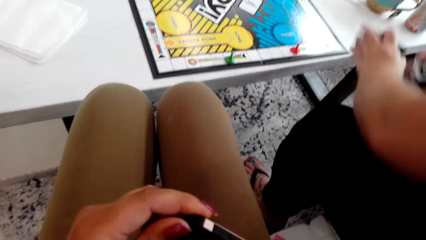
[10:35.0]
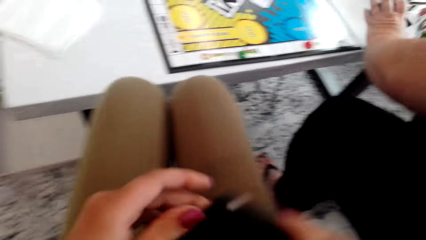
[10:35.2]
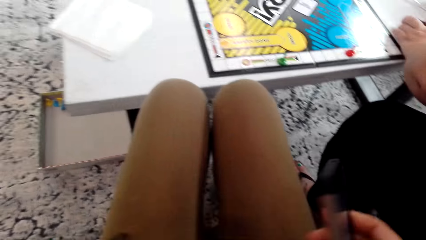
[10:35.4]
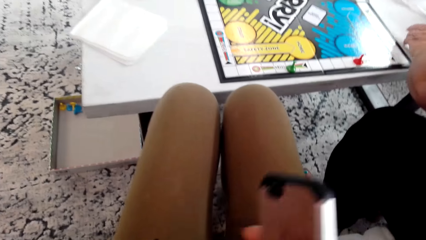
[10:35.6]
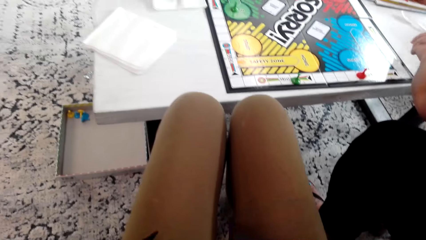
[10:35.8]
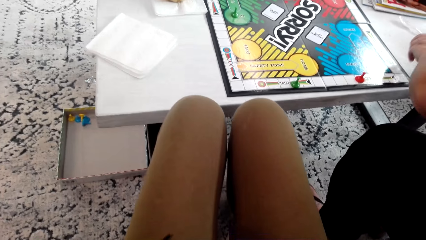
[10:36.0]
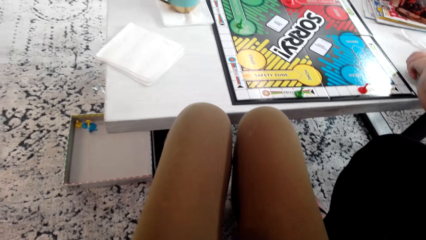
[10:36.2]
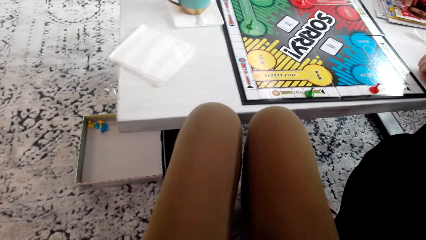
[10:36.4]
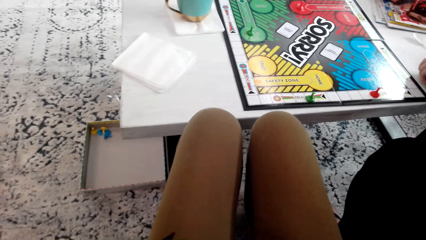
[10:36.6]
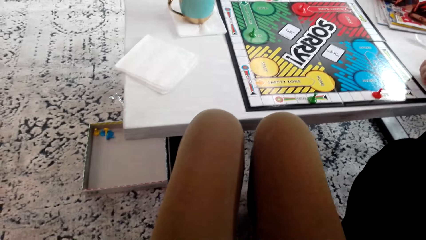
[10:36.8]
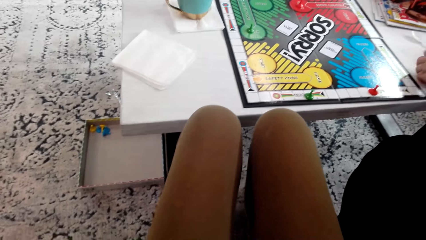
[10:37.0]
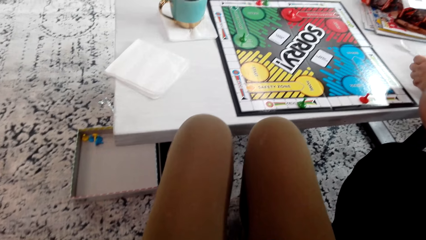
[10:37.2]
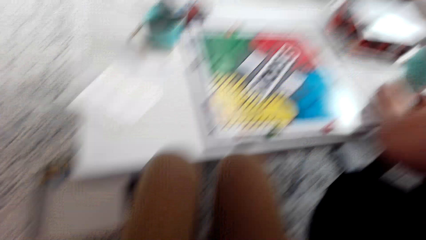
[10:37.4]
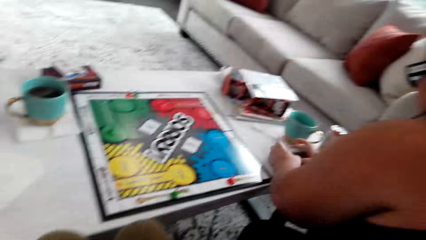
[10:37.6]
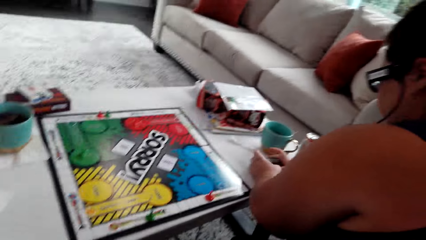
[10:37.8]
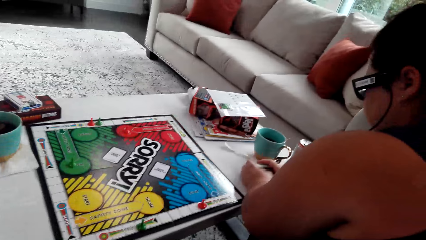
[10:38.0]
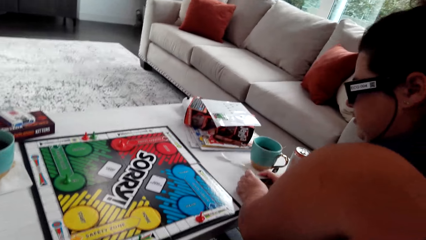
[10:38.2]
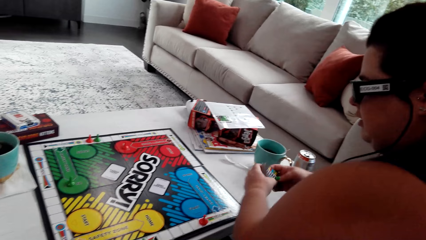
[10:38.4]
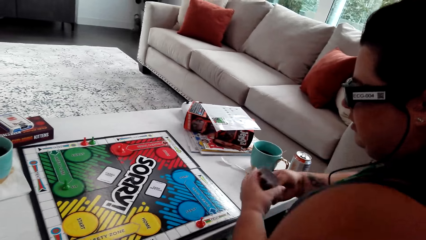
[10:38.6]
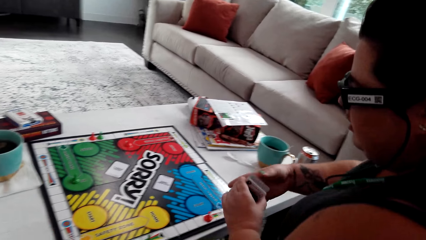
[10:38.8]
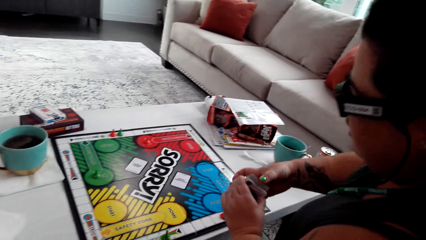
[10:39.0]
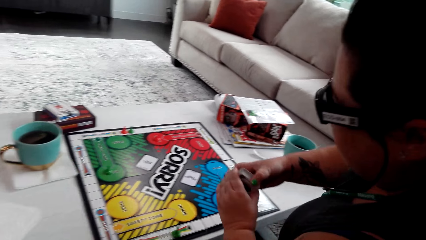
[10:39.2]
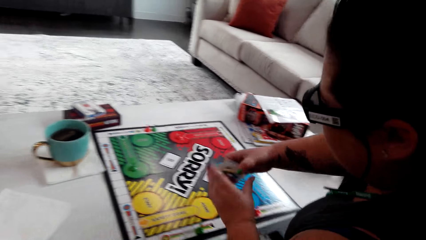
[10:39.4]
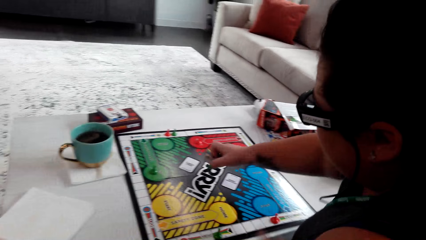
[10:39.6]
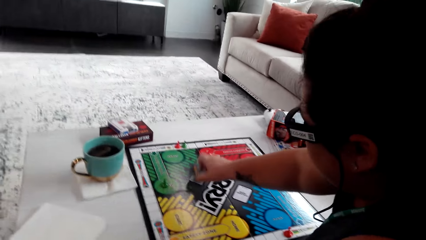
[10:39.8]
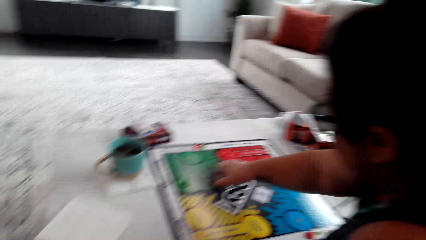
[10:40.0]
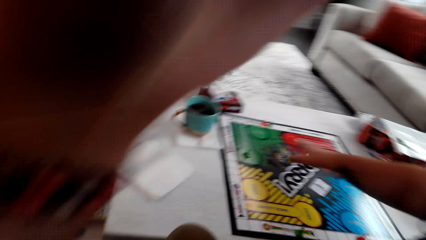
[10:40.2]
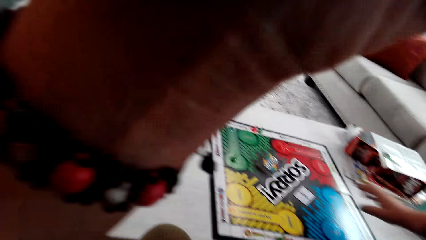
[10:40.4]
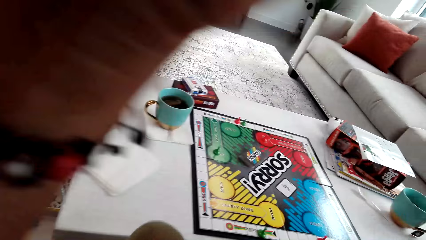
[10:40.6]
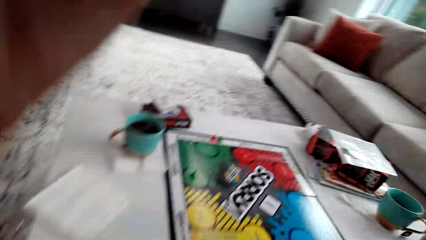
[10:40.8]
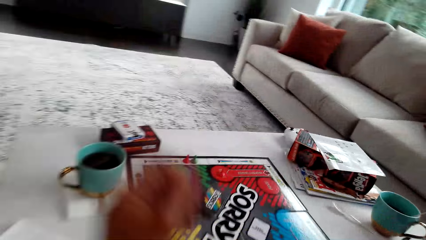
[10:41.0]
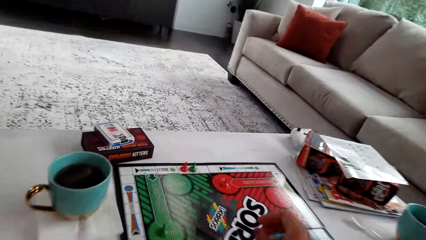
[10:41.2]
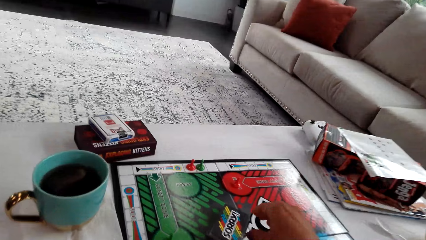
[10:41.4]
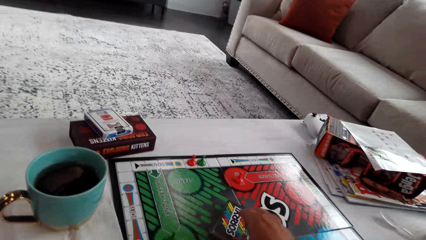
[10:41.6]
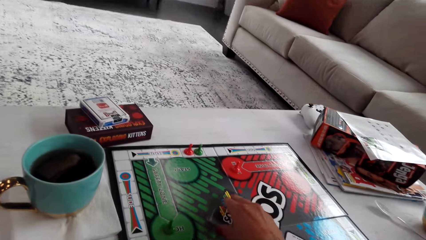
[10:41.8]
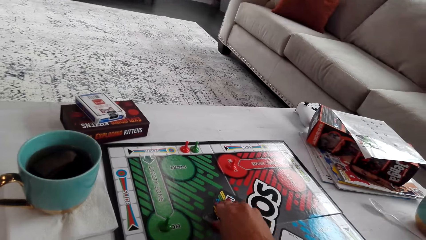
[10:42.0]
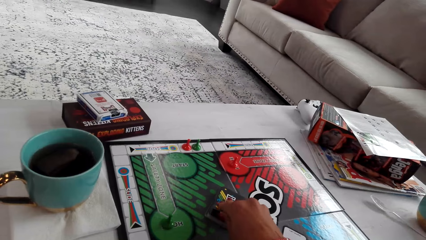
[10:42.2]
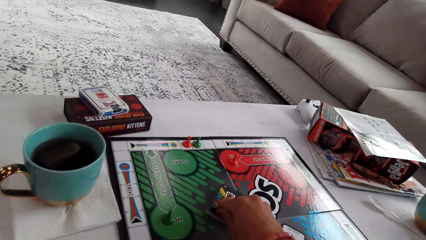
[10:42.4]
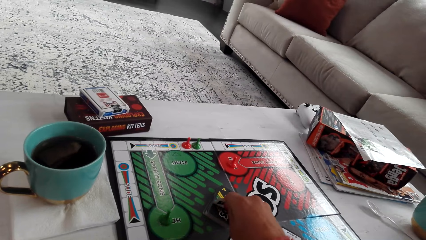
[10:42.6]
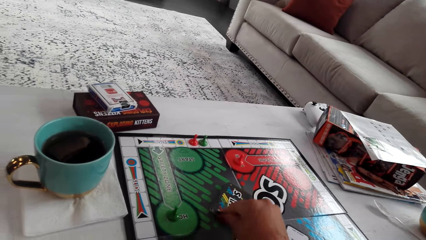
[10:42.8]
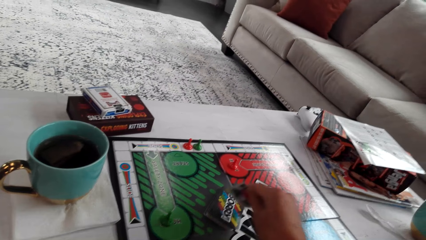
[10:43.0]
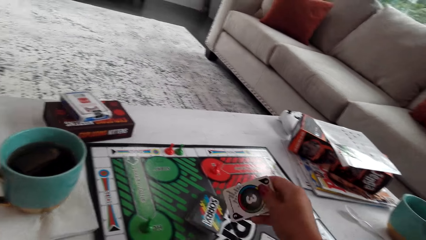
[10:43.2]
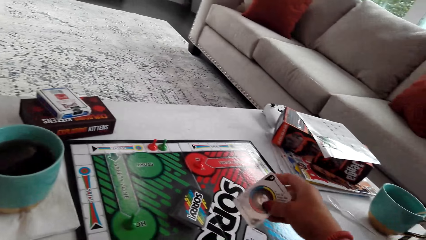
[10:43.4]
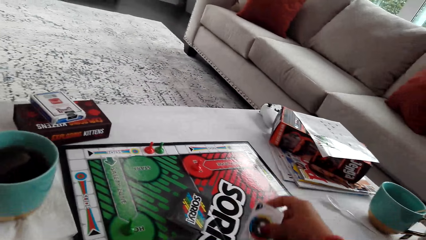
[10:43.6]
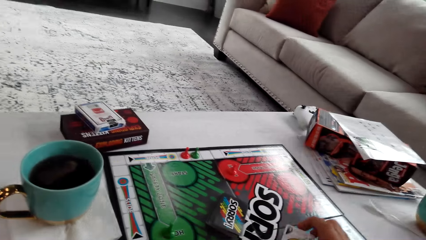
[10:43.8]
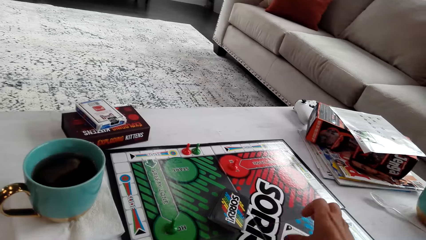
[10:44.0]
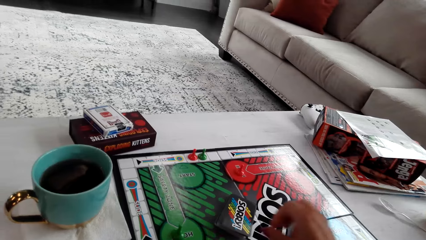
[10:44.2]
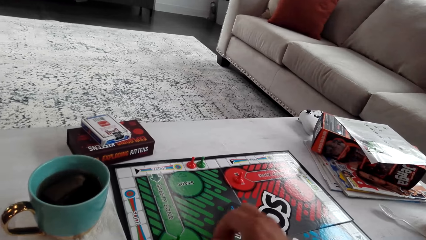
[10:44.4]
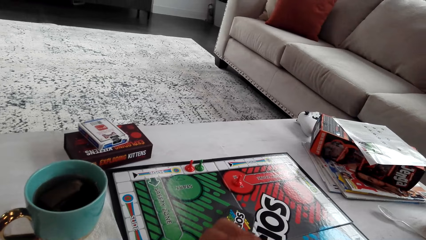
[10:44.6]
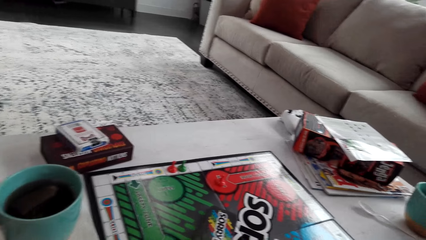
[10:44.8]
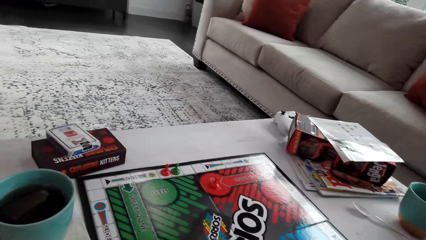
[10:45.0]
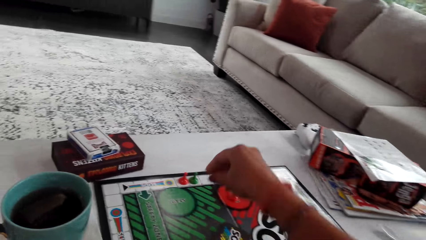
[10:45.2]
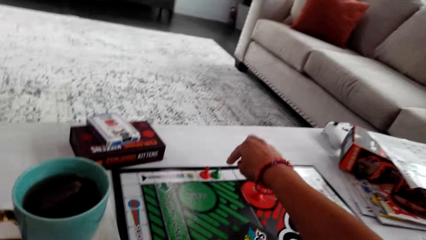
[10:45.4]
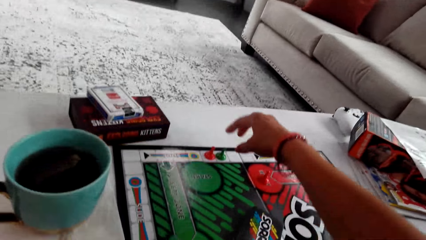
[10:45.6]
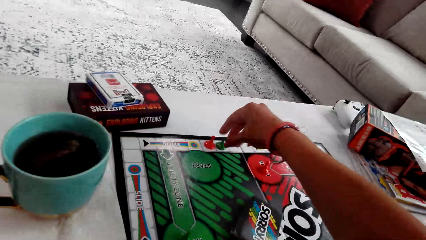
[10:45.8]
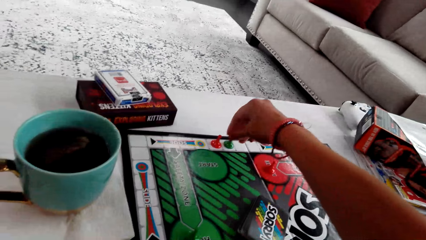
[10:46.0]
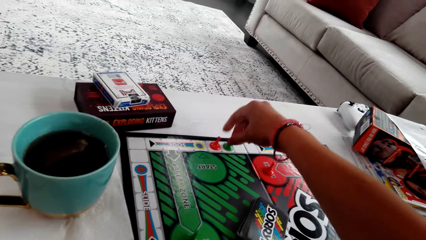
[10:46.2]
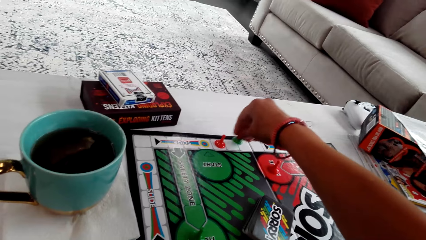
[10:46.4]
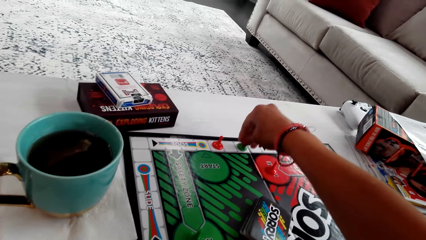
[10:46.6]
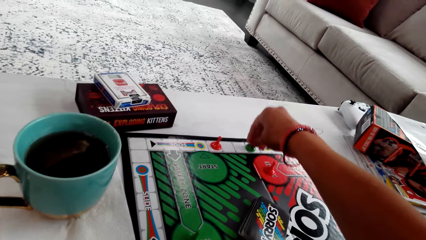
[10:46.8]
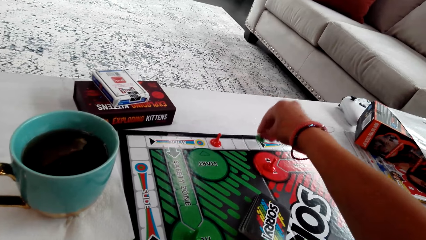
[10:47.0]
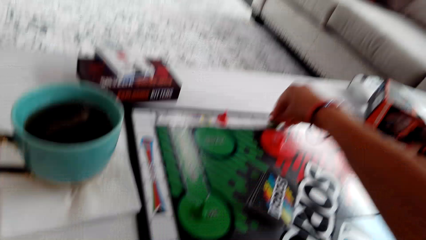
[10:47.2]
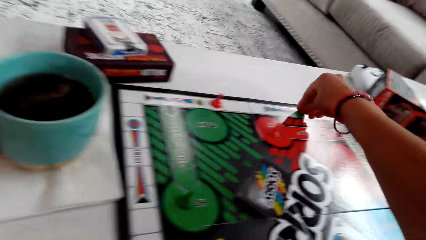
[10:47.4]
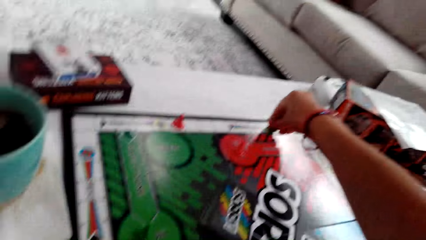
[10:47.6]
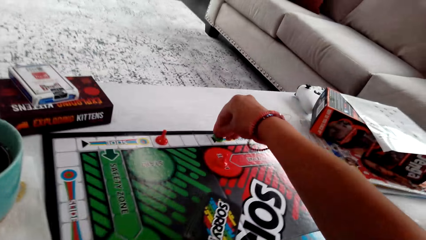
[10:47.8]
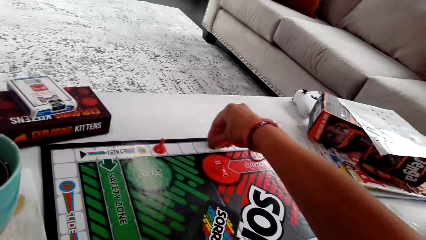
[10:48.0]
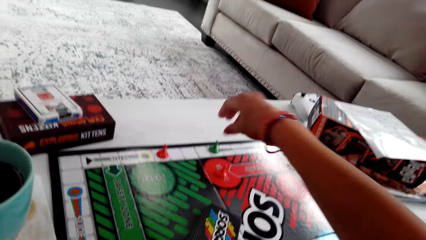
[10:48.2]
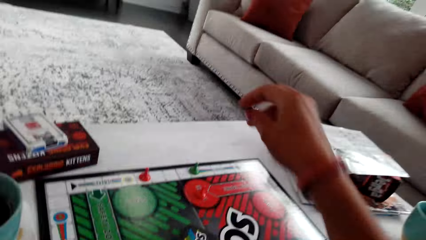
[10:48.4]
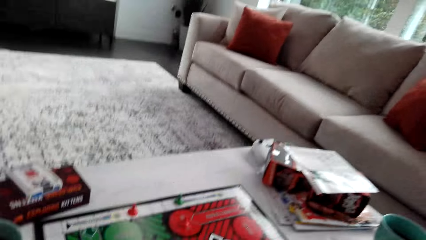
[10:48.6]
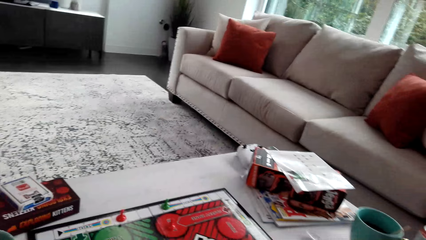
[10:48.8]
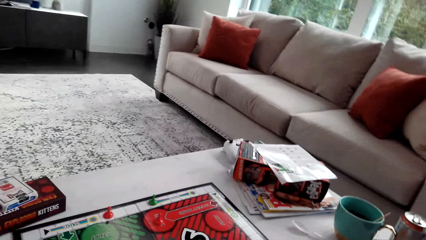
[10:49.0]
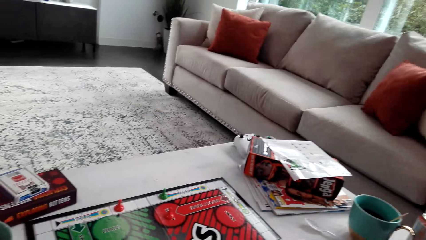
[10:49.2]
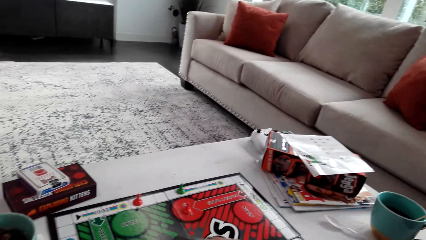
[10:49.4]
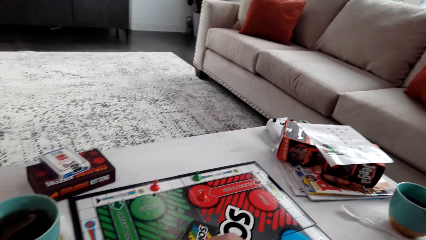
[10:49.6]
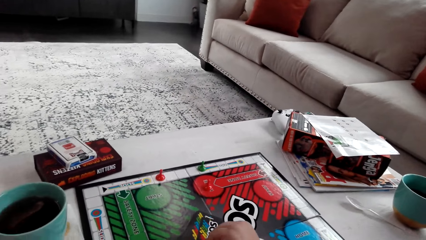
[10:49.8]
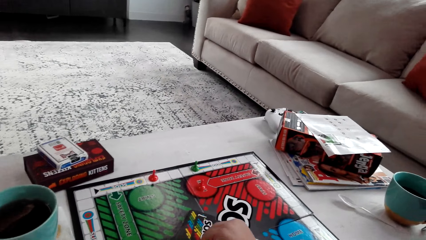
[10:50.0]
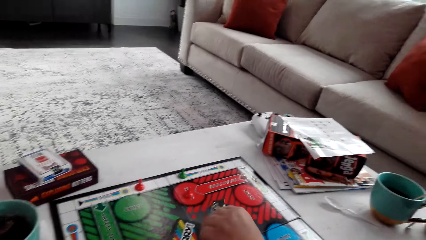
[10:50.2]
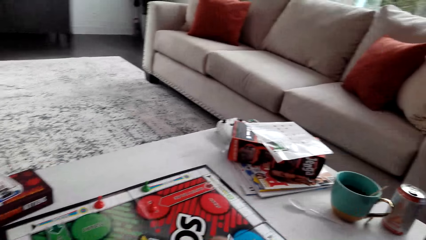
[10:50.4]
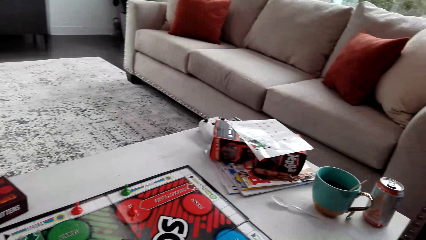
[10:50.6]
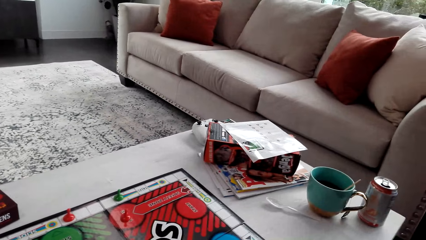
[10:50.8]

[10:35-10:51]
The woman arranges the cards well, puts the cards on the table, arranges the cards and puts the cards on the board. The camera wearer touches the camera. They pick the card. They play the board game with the woman. They move the pawn. The woman picks the card.
